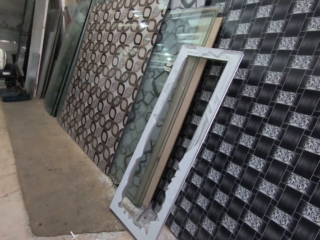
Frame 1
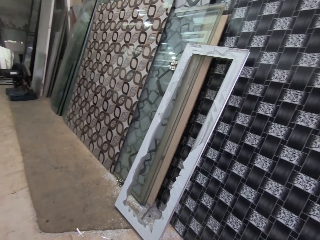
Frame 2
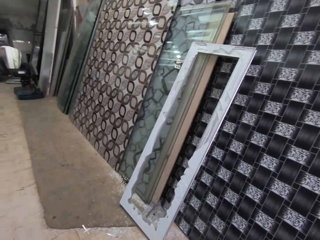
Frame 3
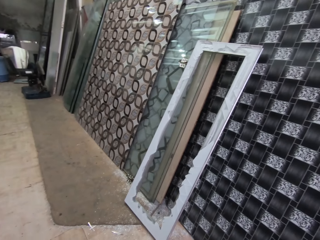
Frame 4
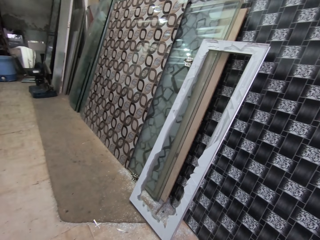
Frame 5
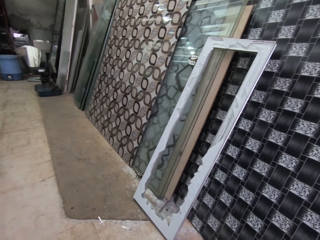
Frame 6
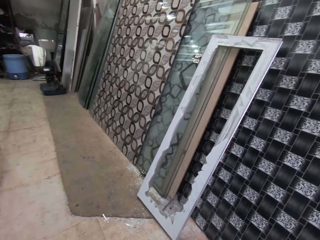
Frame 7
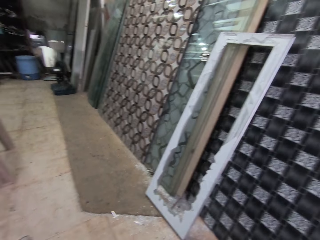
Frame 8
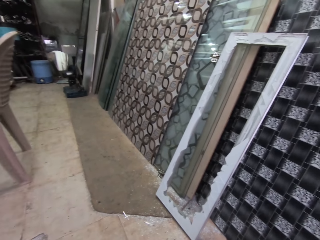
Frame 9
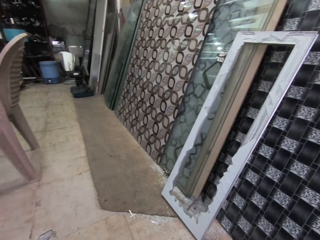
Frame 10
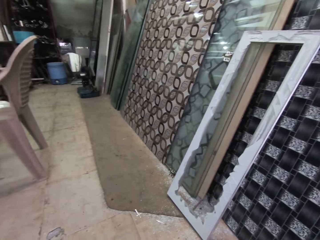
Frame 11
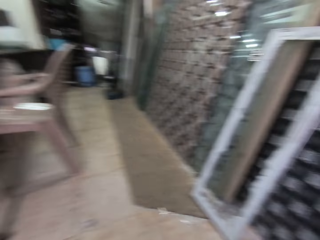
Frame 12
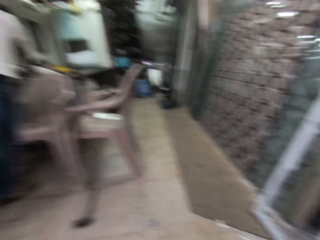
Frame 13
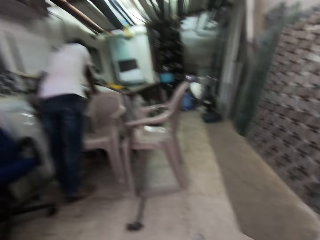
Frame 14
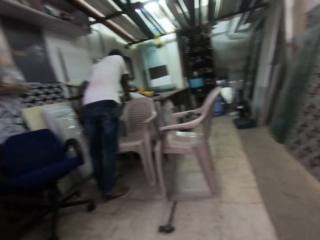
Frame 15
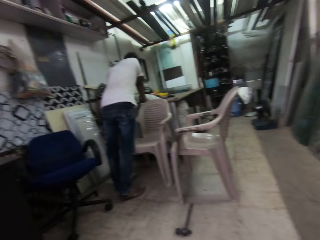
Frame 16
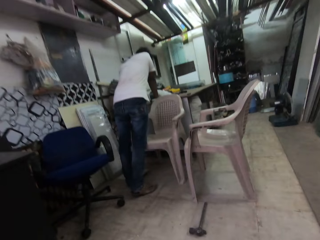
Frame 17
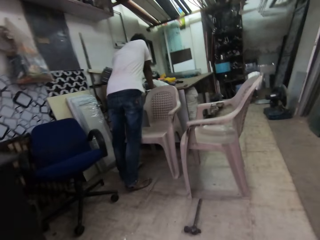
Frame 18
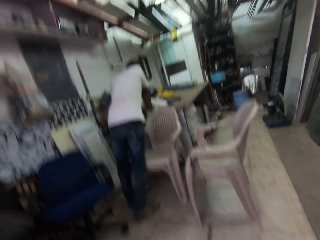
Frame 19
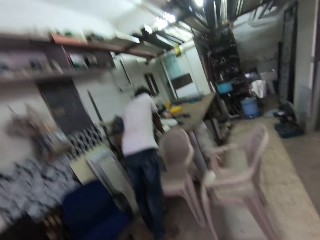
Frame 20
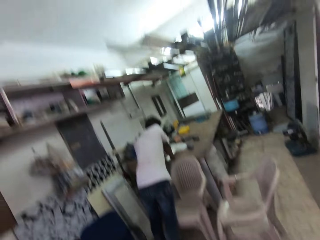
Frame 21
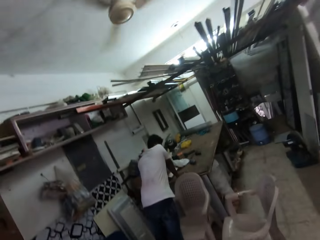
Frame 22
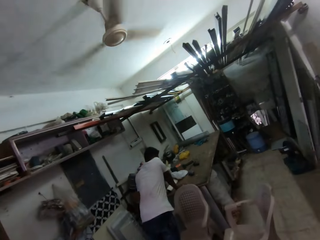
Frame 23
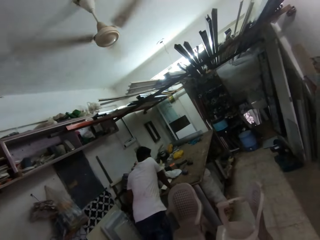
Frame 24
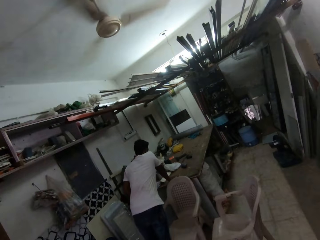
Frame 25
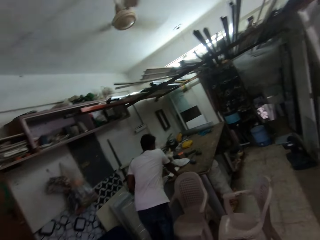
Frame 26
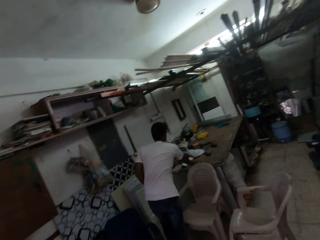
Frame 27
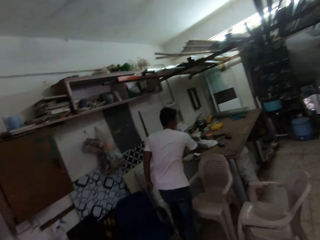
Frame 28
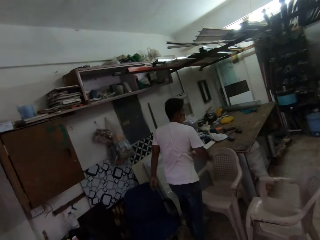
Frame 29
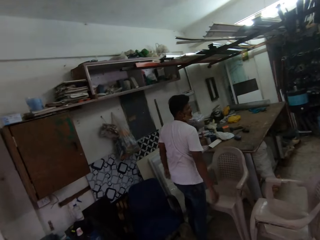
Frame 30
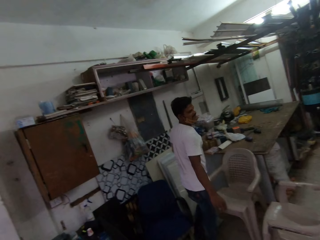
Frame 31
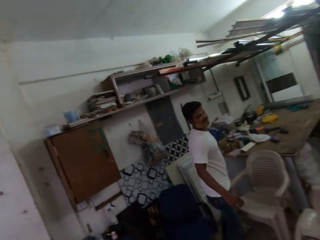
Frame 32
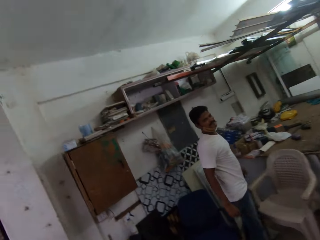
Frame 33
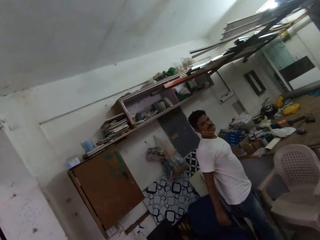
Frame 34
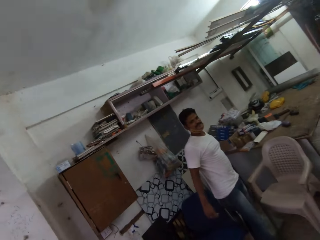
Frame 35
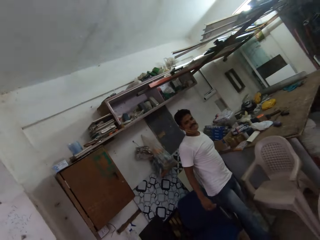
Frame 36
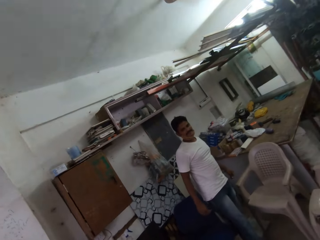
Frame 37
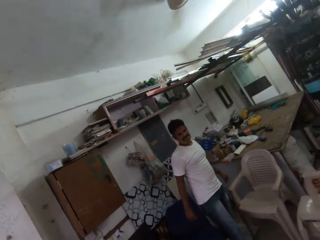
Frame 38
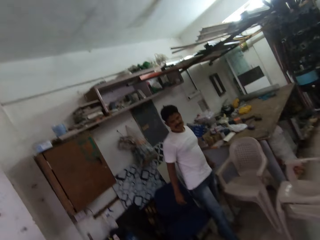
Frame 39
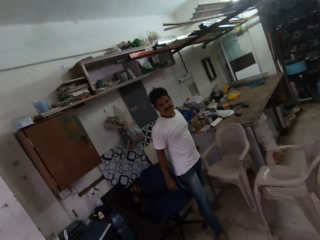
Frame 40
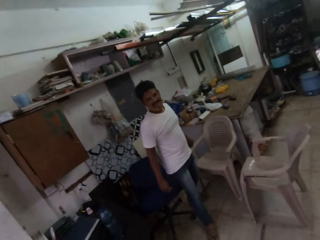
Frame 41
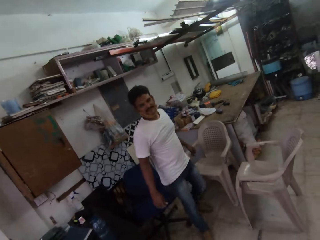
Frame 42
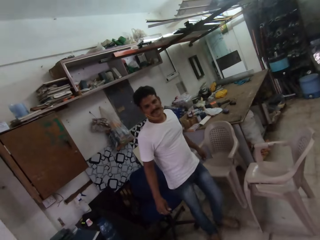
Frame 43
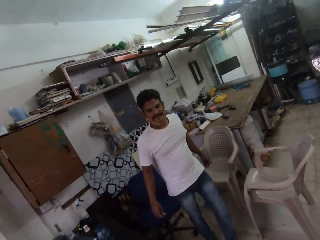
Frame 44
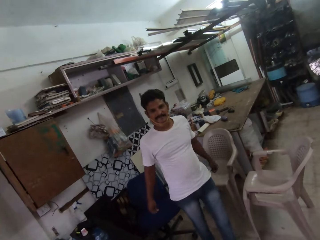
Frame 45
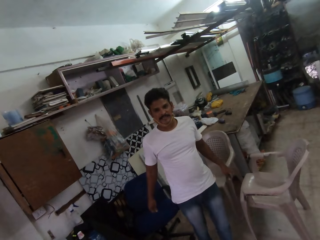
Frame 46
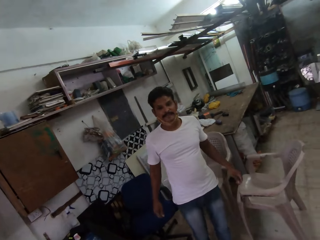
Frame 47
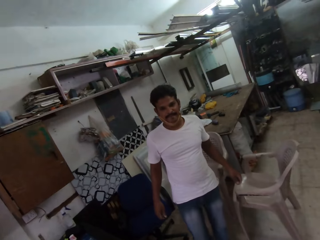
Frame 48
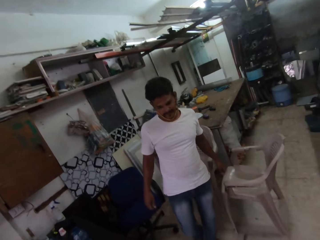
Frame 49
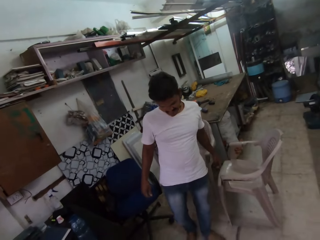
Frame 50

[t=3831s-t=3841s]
A man stands against the table. The man removes his hands from the table. The man walks to the camera wearer and talks to the camera wearer.

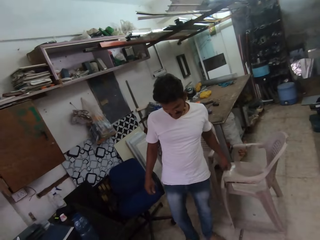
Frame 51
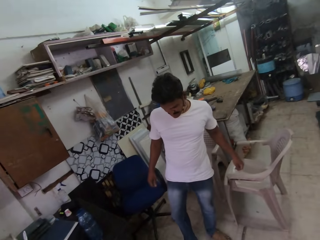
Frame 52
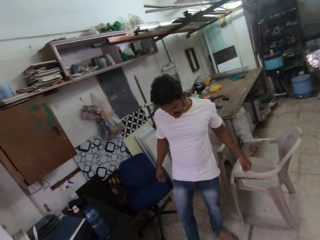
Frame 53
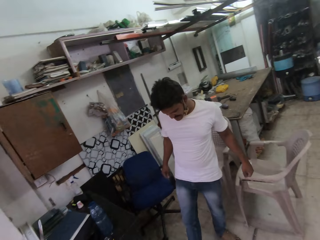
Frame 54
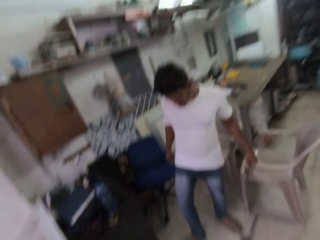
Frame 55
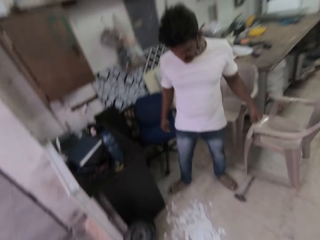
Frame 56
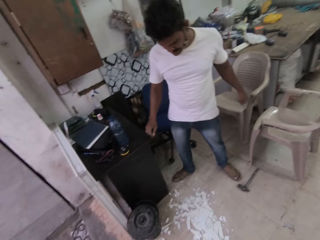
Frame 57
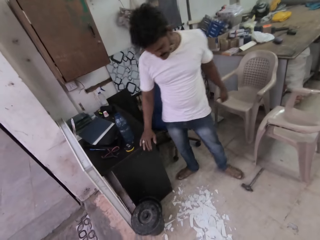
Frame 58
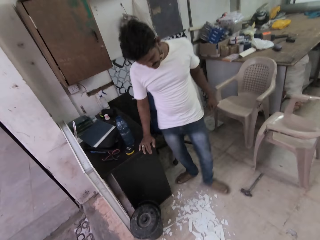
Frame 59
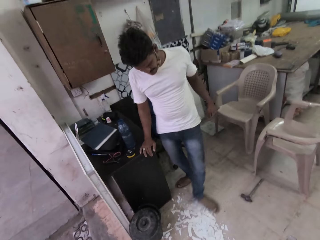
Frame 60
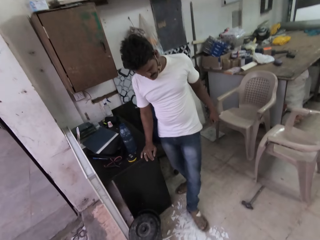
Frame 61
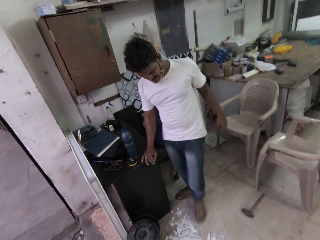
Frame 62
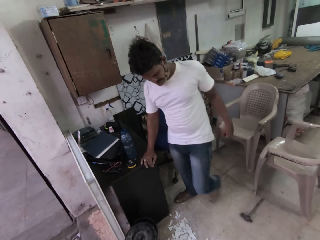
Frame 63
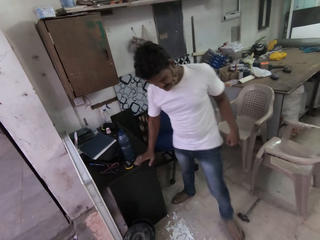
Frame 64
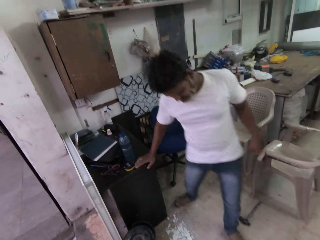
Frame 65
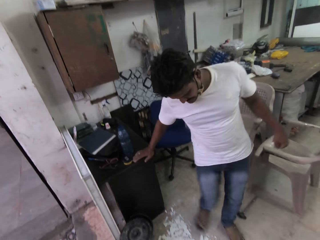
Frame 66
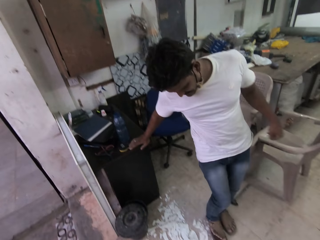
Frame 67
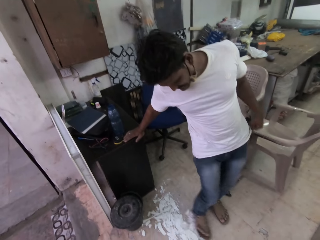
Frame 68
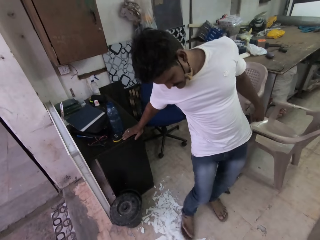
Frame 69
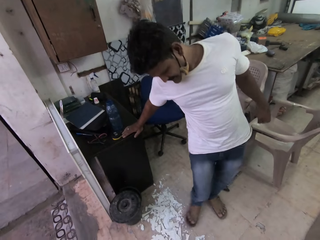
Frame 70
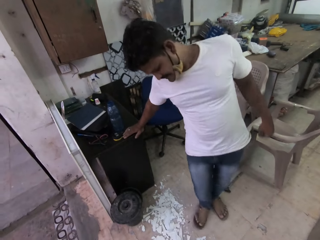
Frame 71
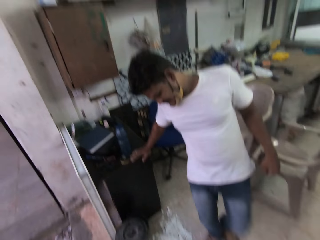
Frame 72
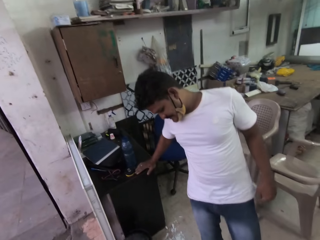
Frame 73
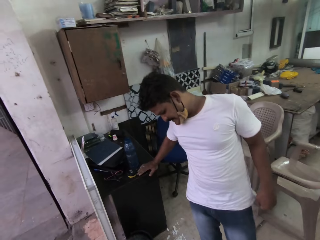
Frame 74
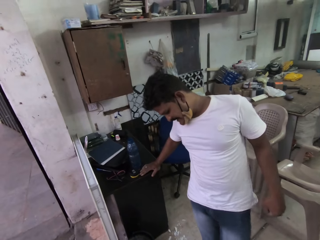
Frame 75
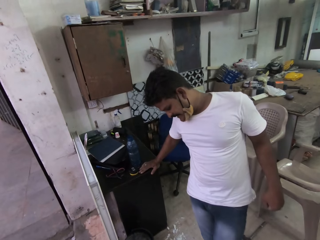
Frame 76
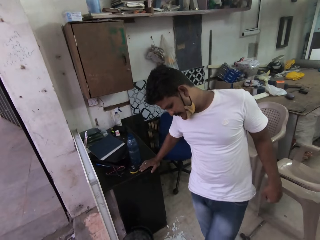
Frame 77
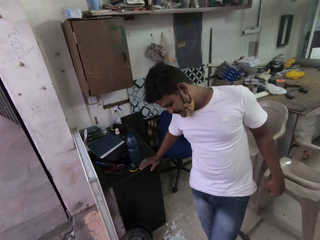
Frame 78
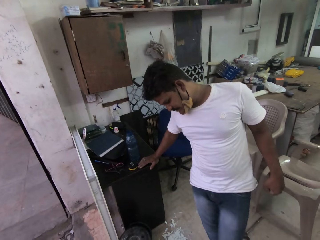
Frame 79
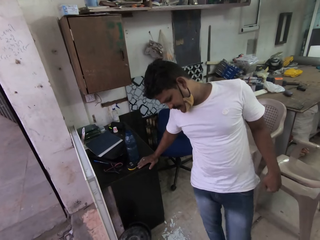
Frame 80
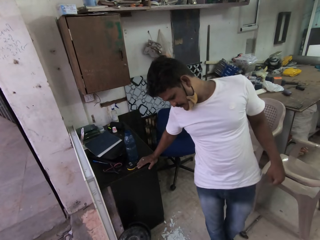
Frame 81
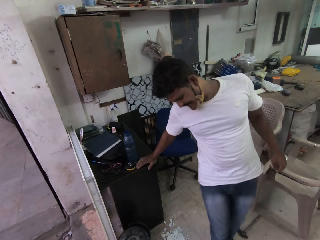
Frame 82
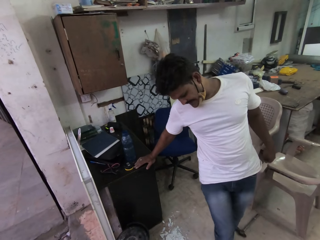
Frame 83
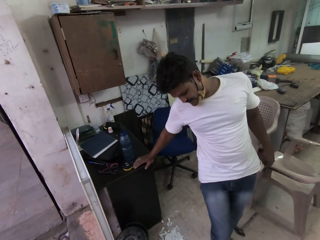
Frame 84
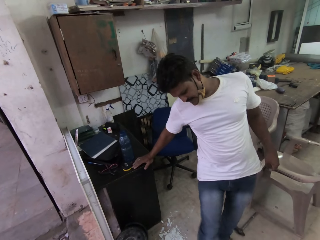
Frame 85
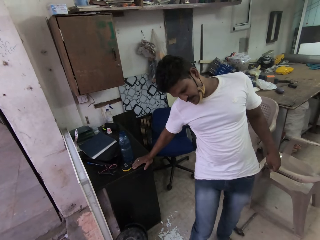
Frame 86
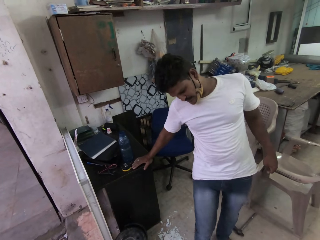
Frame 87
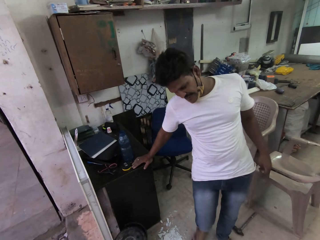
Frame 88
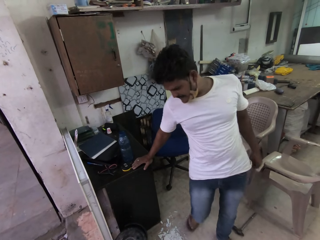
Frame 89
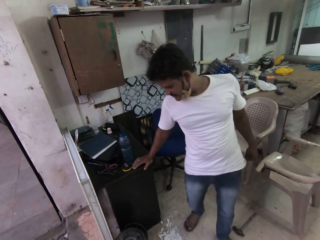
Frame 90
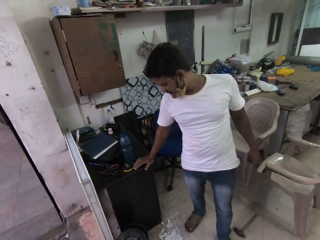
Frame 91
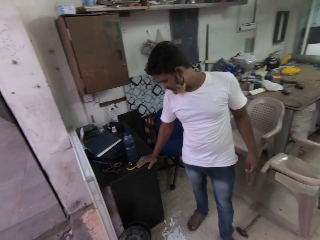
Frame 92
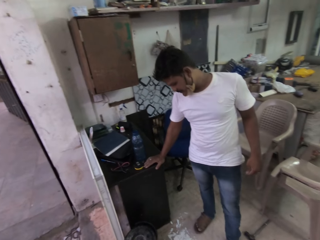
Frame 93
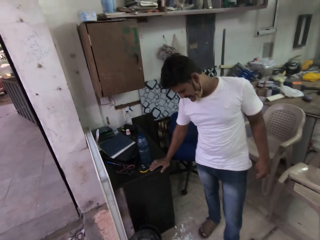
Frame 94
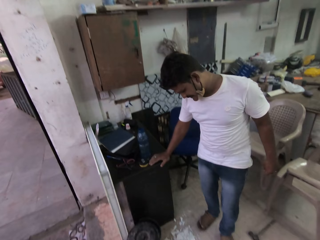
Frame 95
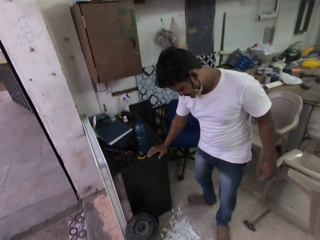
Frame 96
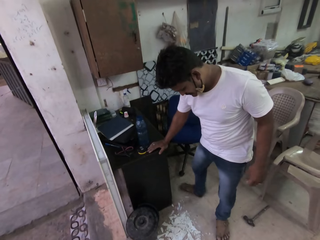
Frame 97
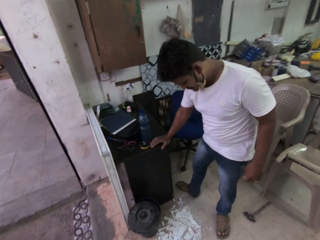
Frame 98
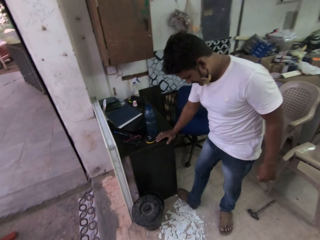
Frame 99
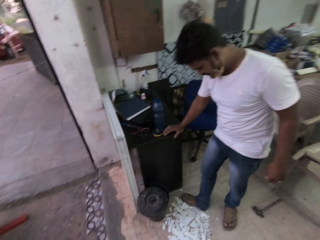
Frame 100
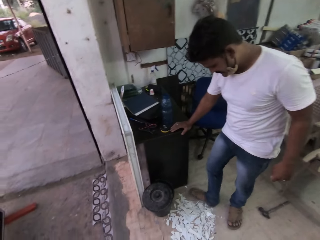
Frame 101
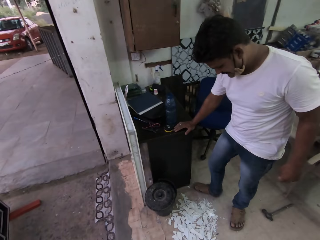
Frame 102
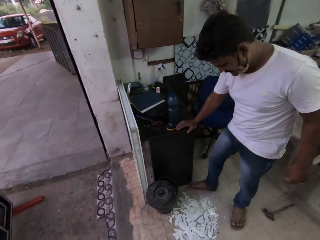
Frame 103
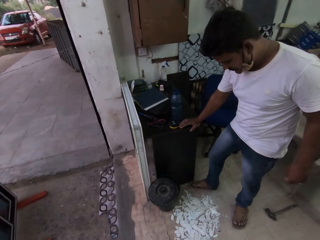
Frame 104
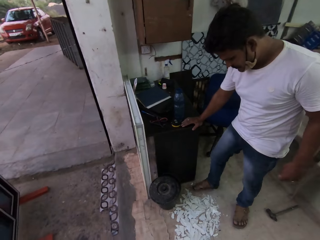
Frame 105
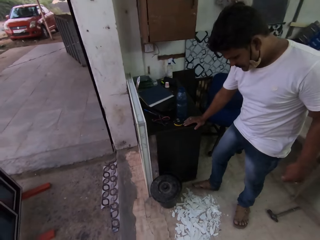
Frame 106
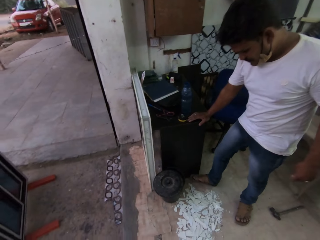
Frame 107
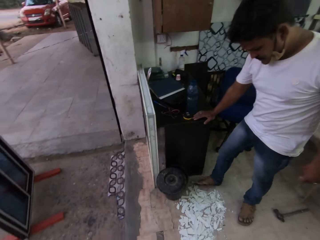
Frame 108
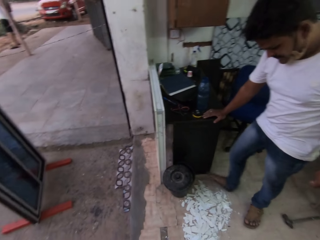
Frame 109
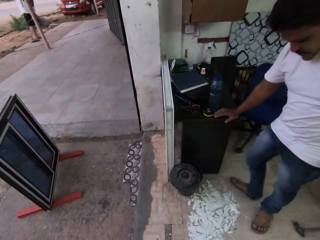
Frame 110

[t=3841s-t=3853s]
The man gathers the shards on the floor with his left leg. He rests his right hand on a table or speaker. He gathers the shards on the floor with his right leg. He gathers the shards on the floor with his left leg. He gathers the shards on the floor with his right leg.
